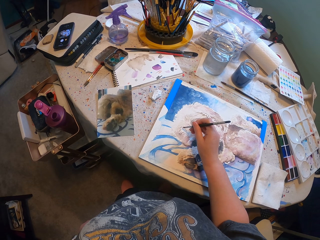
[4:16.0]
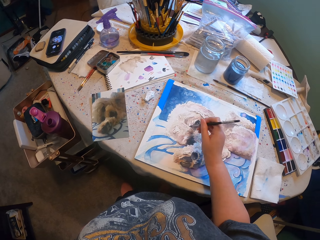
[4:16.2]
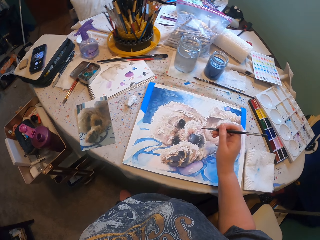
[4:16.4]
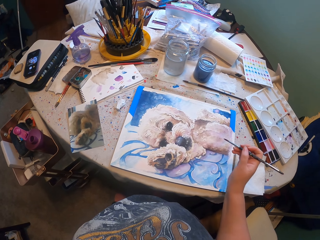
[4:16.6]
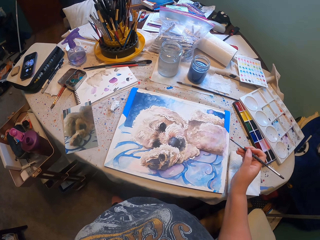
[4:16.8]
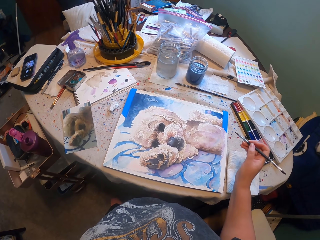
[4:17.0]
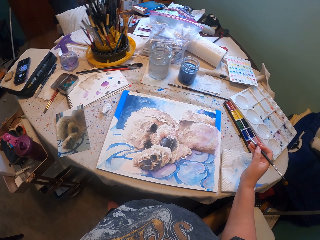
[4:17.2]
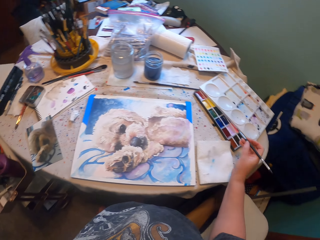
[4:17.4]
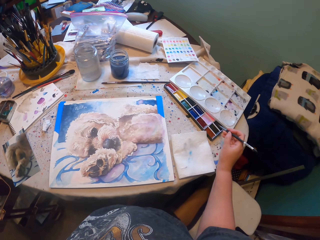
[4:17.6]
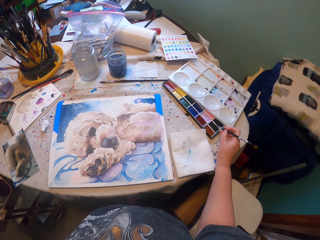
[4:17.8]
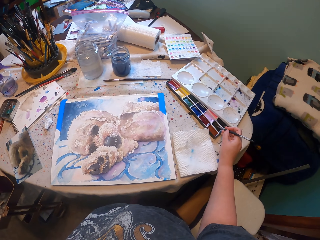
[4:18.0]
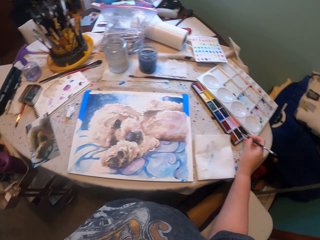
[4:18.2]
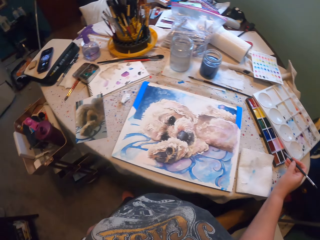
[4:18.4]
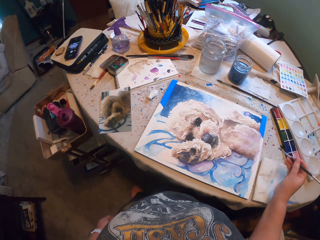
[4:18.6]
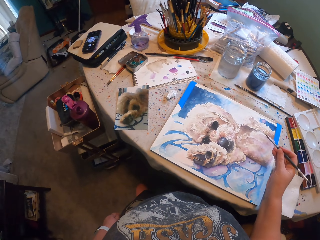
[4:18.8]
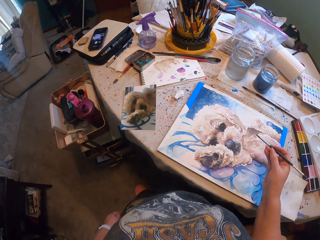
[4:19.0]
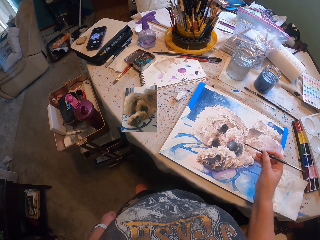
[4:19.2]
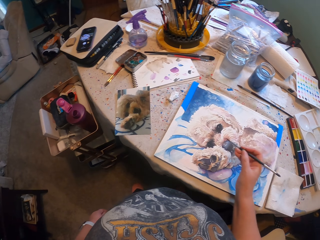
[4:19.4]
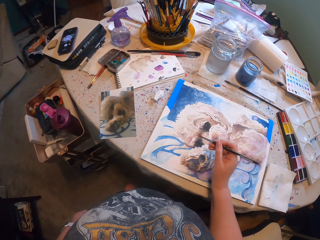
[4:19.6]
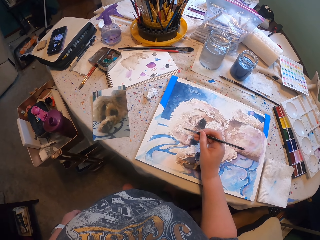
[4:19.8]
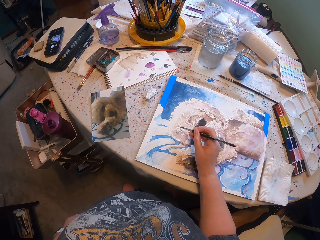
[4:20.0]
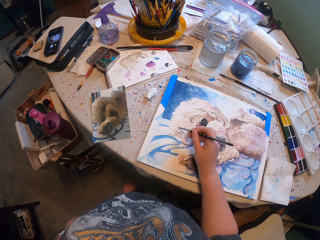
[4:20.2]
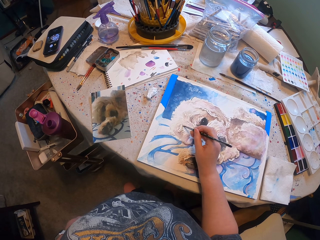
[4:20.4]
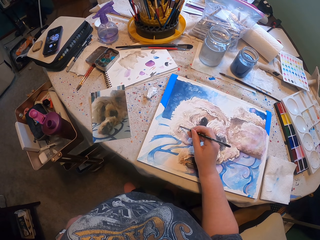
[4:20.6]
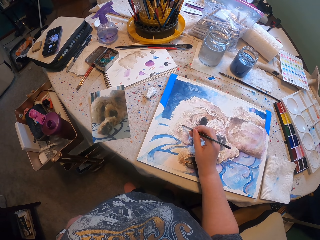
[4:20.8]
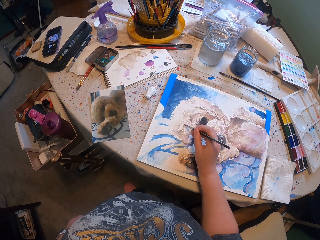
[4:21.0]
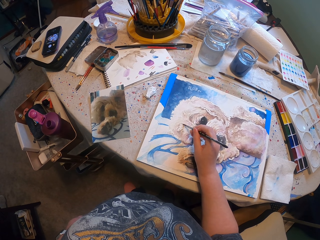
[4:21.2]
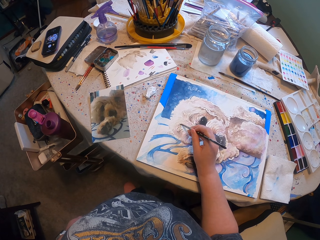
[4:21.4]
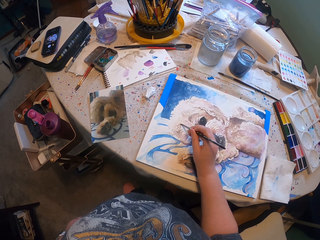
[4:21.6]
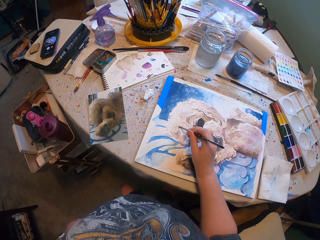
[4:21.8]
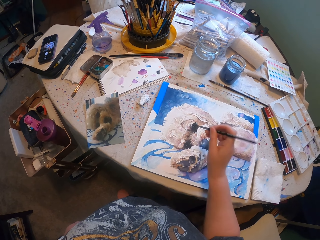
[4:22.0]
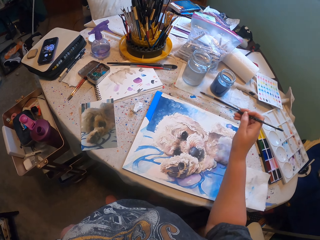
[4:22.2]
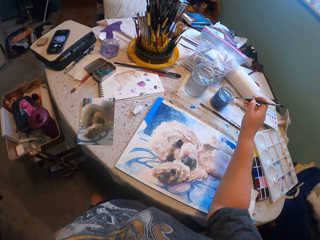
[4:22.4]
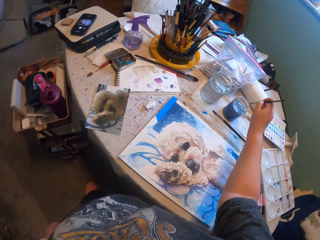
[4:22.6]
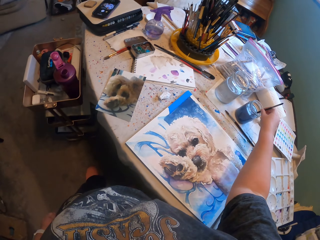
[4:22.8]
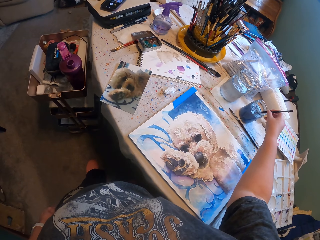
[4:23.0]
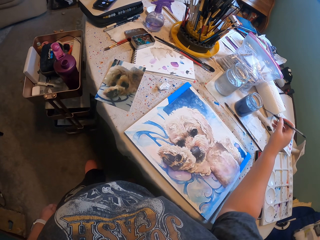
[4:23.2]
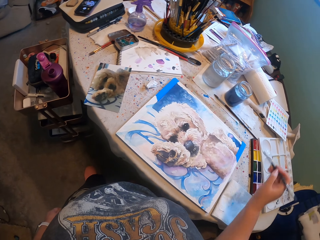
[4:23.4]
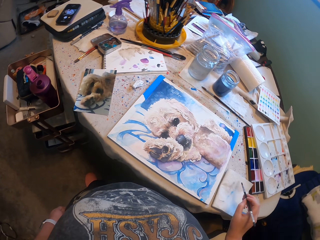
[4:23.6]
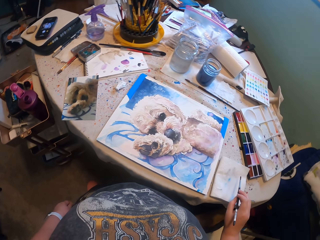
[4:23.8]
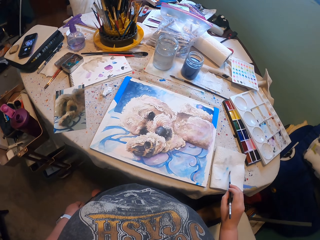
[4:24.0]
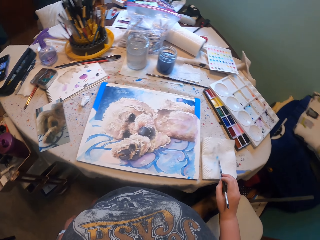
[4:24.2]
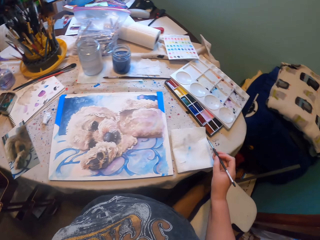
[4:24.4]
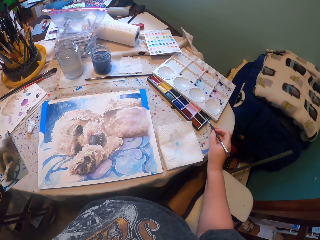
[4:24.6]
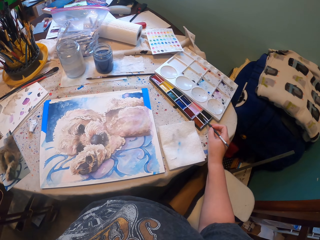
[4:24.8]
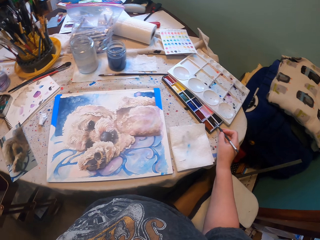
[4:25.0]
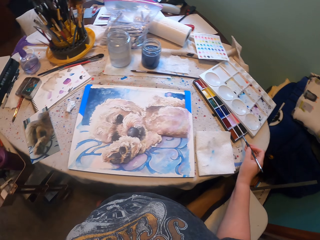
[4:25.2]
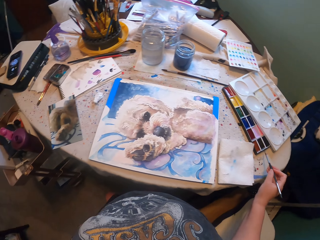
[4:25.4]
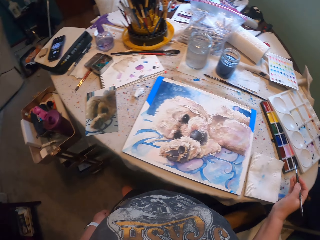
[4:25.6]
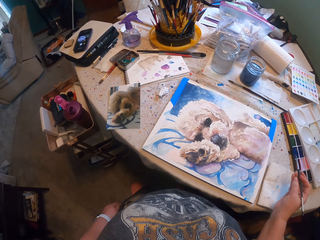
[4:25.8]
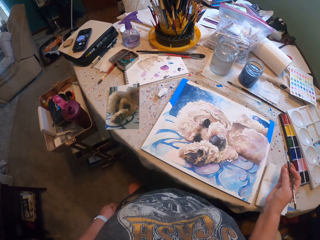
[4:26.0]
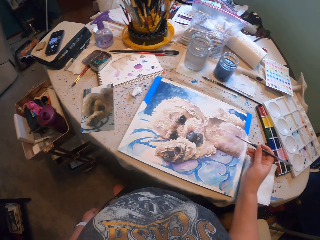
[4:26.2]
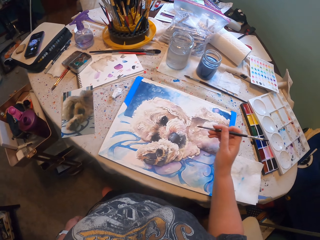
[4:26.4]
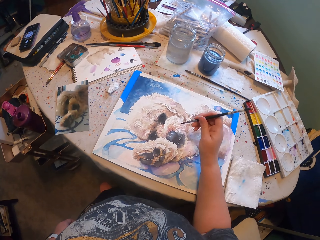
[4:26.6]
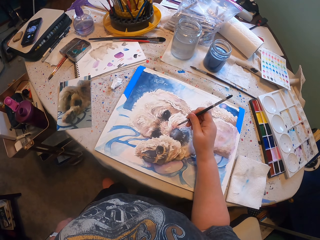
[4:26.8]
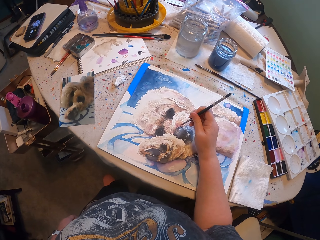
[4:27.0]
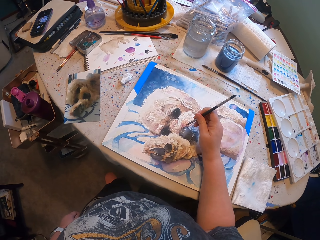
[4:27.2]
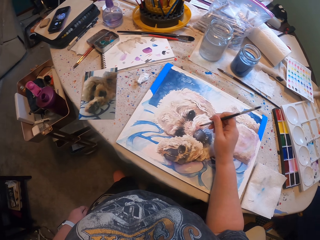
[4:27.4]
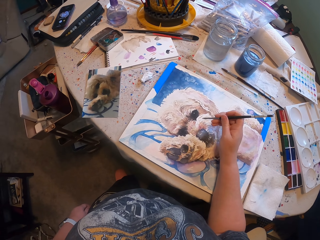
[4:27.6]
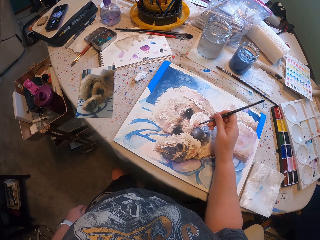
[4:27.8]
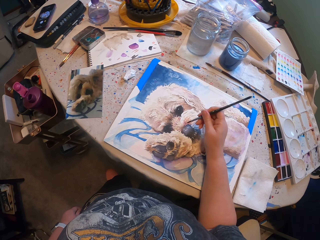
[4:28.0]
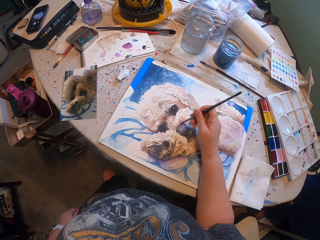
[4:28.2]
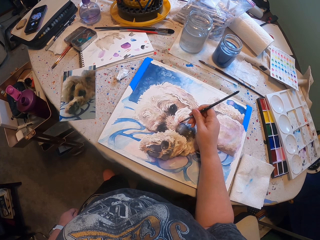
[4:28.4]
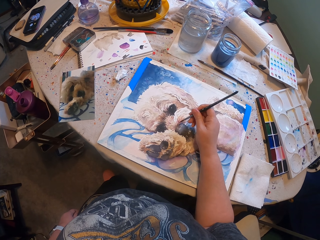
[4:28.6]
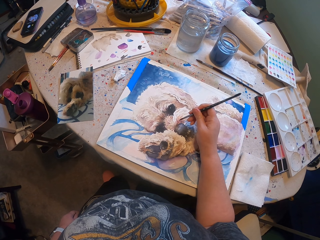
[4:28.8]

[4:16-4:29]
The camera wearer paints the drawing. They brush the paint brush on the paint. They paint the drawing. They paint the drawing again. They dip the paint brush into a substance. They paint the drawing. They tap the paint brush on a paper. They brush the paint brush on the paint. They paint the drawing.

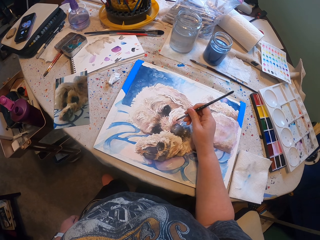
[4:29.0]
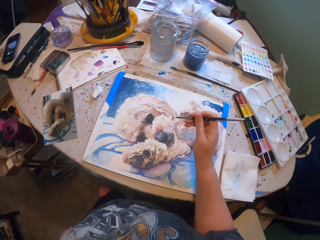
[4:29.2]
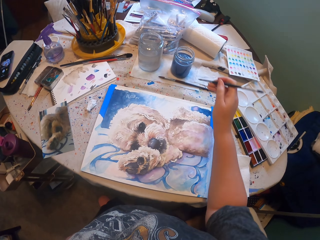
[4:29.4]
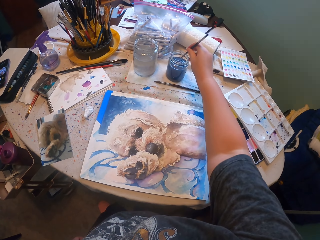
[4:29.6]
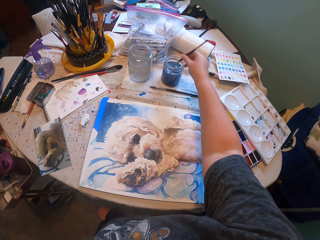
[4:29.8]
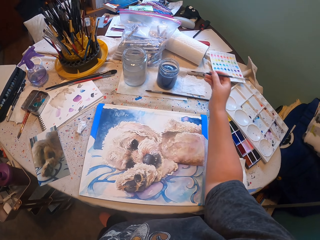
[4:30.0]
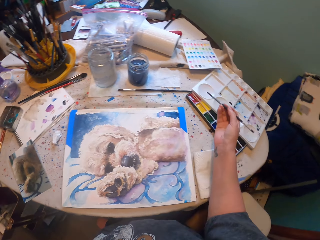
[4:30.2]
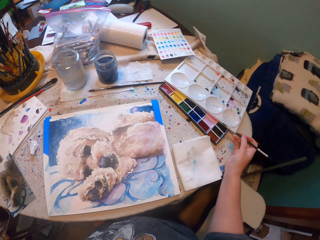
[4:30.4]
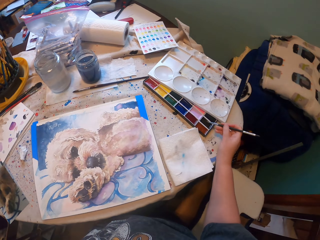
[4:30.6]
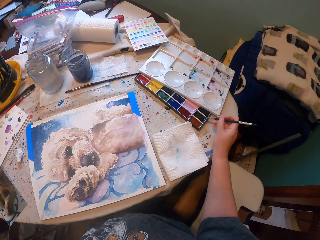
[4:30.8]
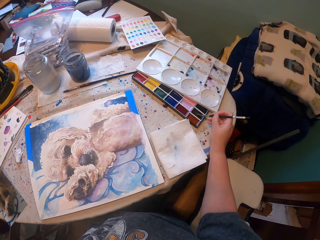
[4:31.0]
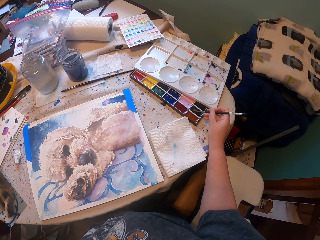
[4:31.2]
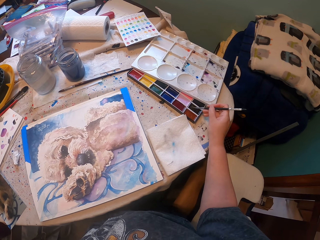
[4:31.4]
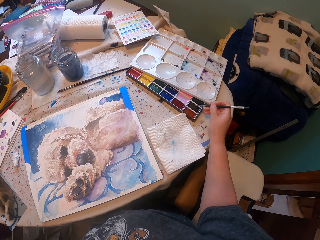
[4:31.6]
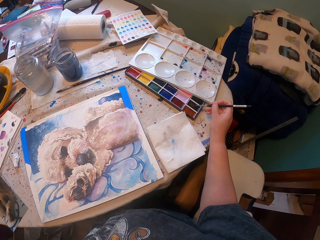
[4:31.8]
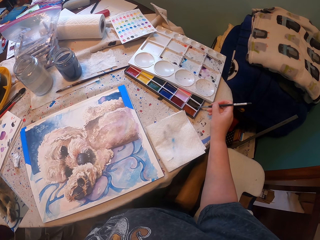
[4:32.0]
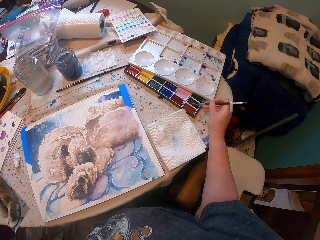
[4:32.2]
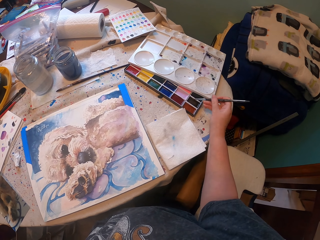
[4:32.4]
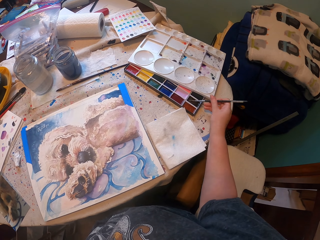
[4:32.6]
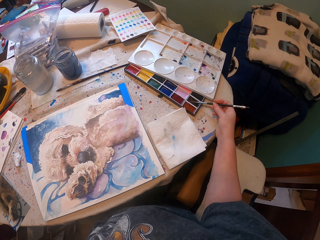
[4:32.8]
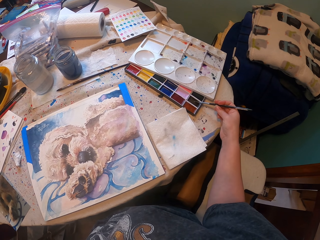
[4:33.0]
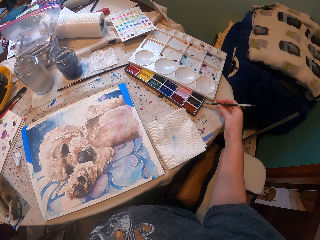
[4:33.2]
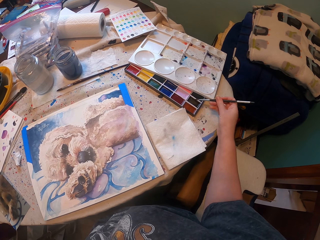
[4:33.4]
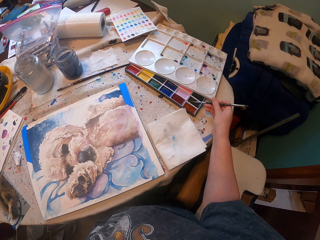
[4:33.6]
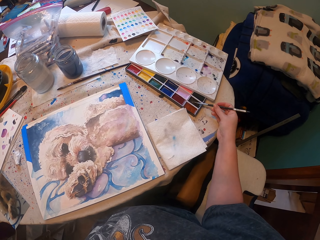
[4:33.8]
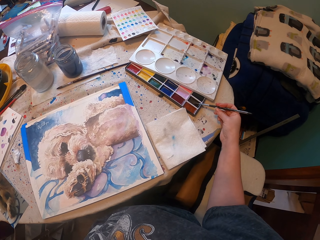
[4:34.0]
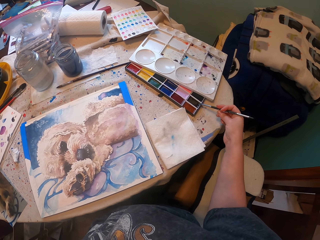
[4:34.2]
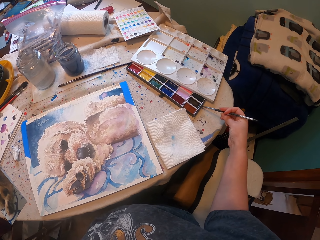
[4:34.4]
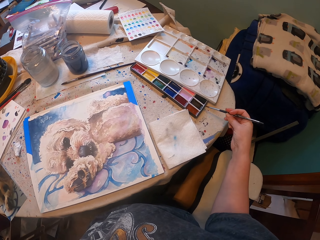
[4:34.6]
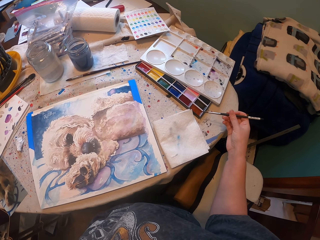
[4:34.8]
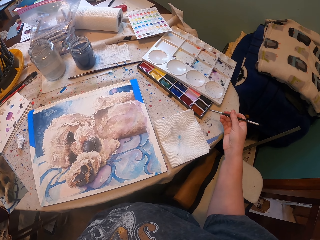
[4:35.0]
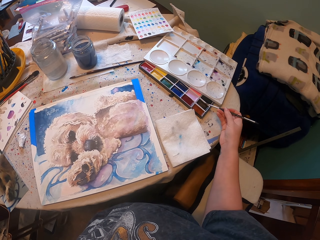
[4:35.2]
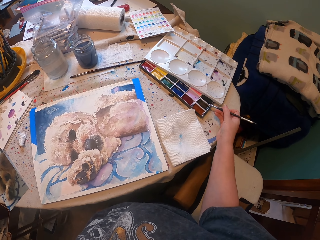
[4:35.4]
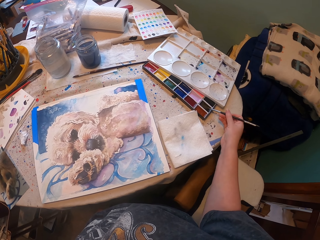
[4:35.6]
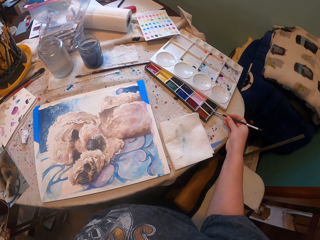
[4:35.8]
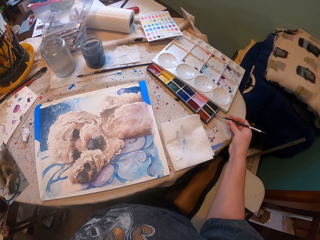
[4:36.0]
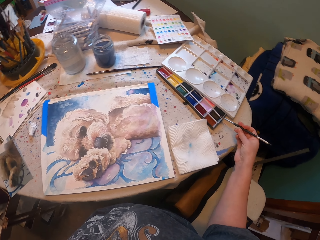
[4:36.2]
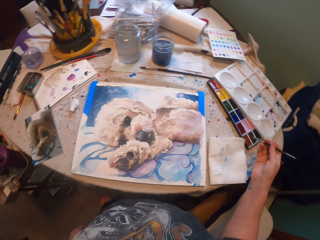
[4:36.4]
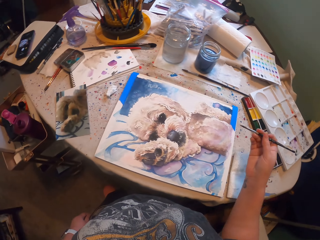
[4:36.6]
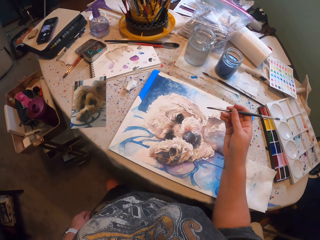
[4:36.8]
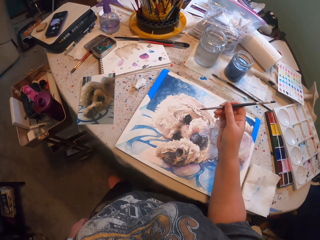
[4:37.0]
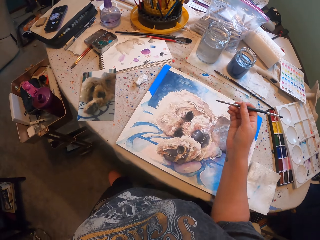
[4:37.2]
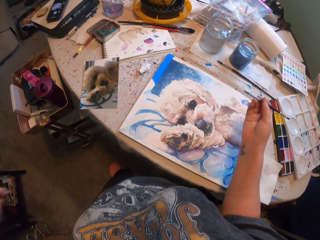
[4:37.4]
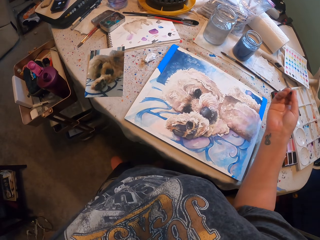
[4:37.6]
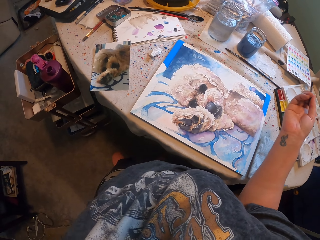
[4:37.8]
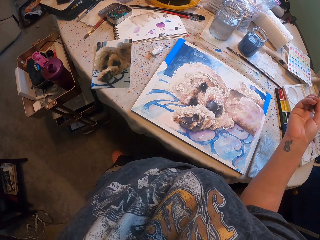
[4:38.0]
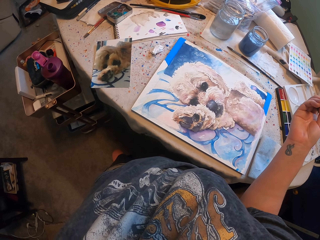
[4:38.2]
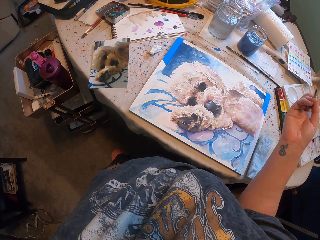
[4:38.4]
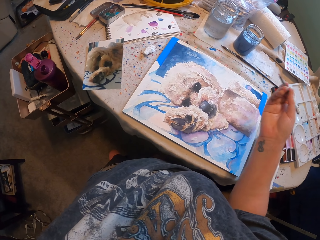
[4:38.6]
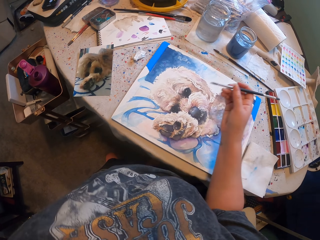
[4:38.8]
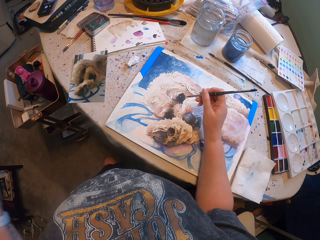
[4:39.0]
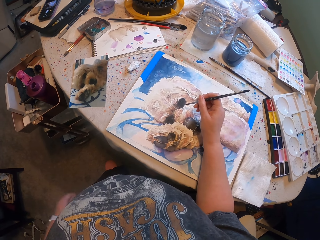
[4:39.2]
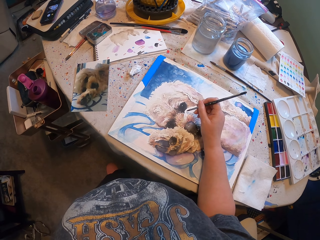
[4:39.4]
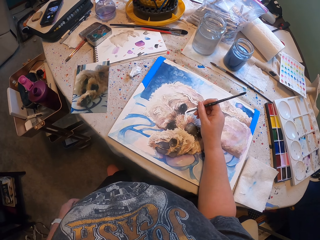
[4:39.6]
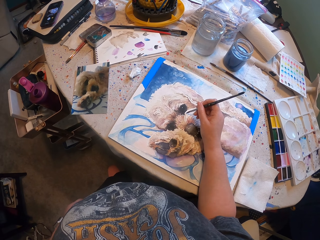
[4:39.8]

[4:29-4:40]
The camera wearer paints the drawing. They paint the drawing again.
